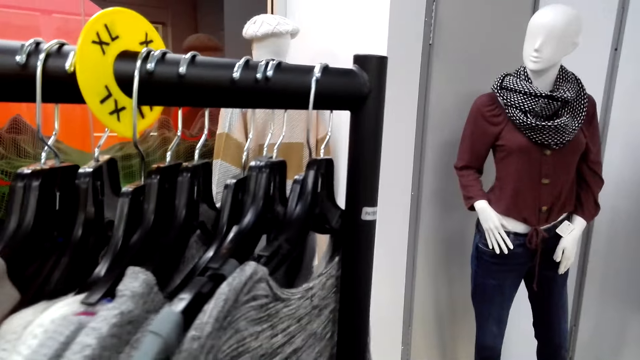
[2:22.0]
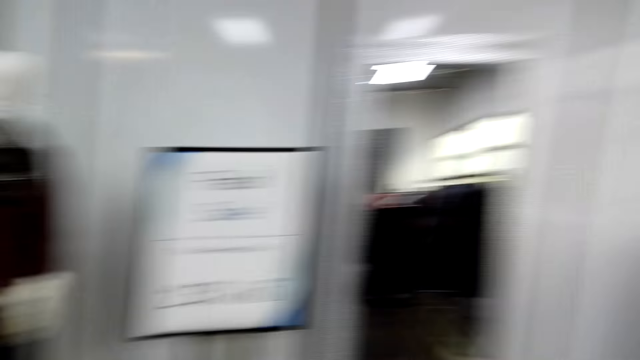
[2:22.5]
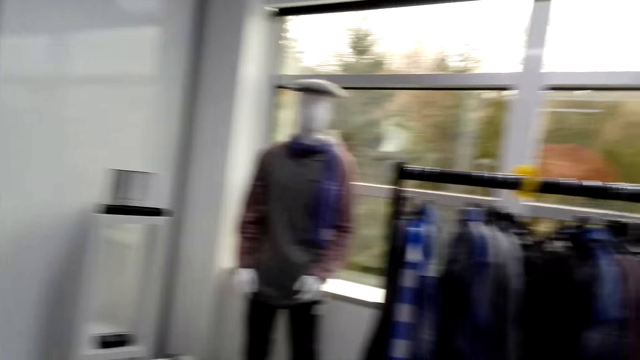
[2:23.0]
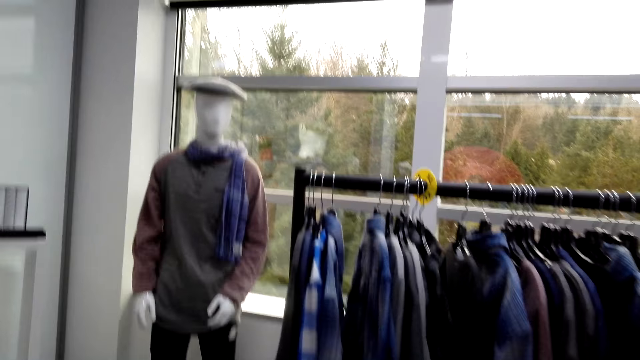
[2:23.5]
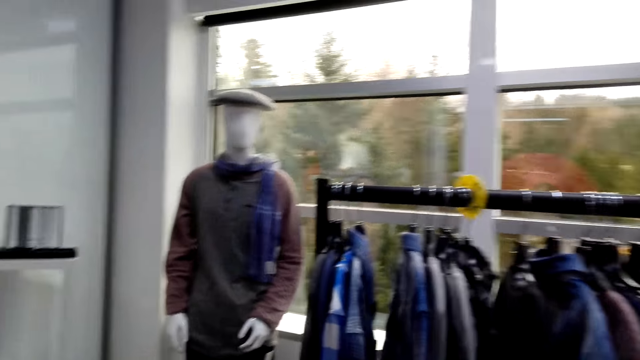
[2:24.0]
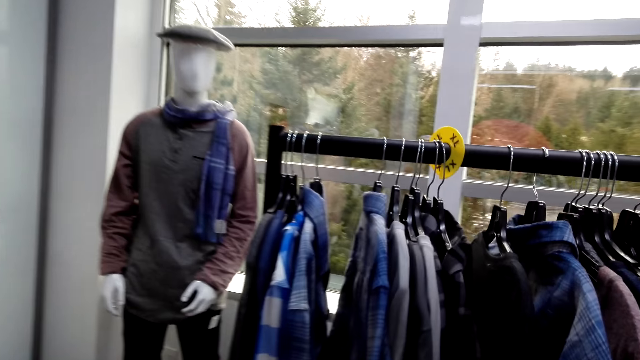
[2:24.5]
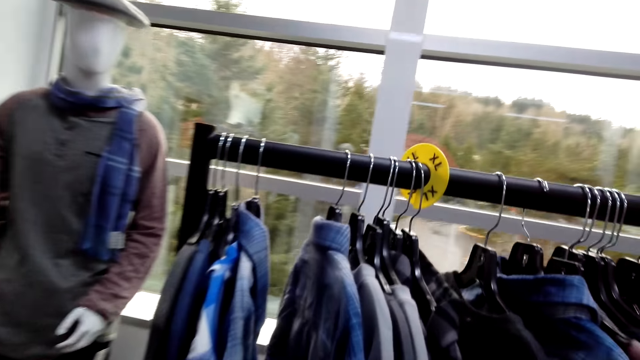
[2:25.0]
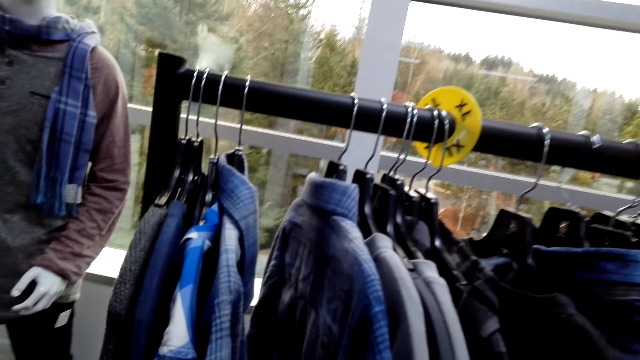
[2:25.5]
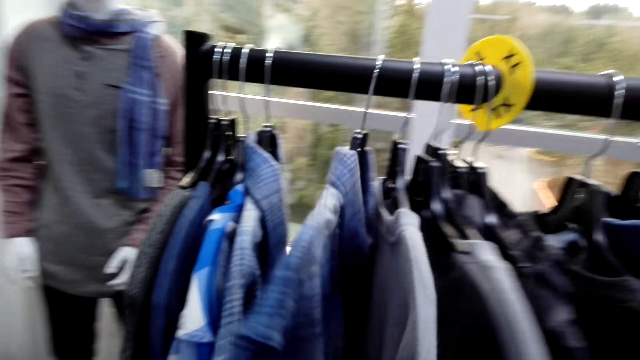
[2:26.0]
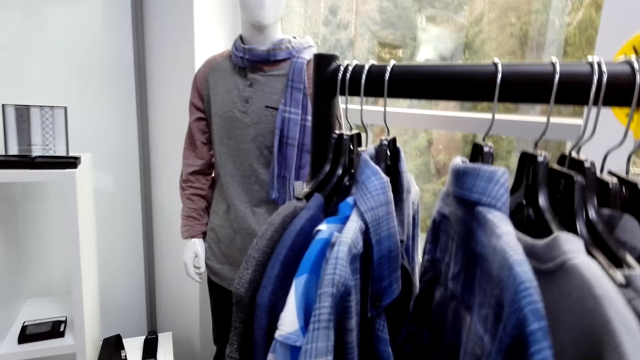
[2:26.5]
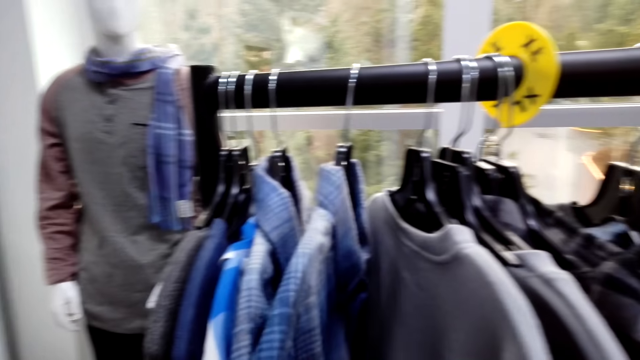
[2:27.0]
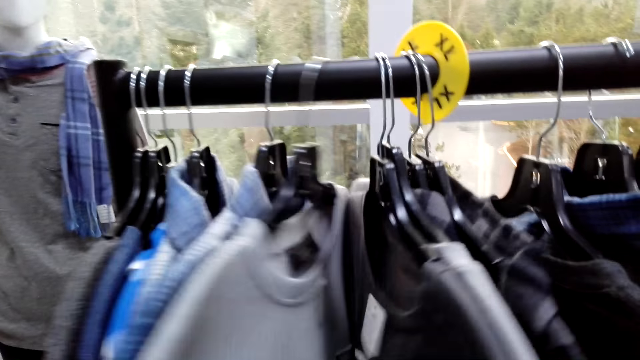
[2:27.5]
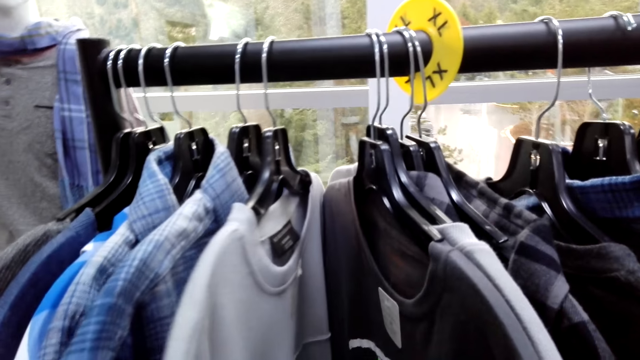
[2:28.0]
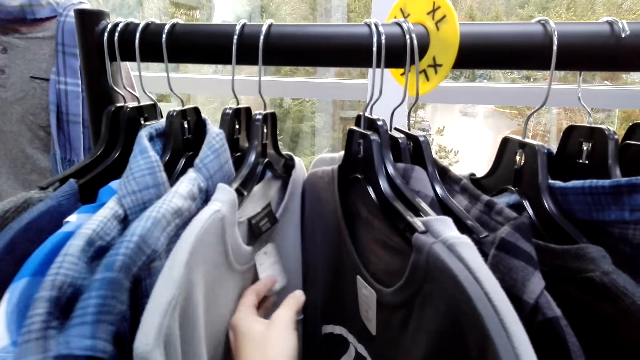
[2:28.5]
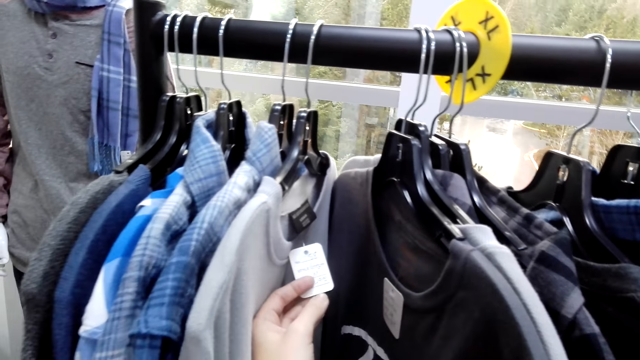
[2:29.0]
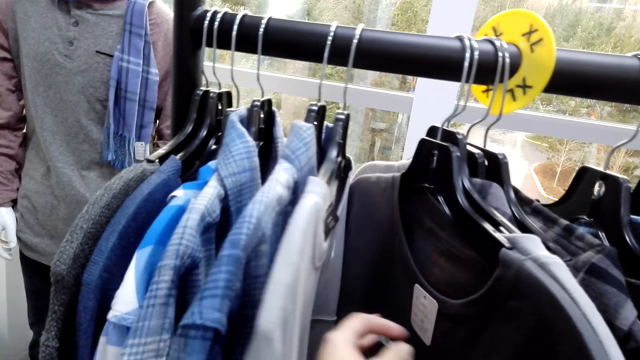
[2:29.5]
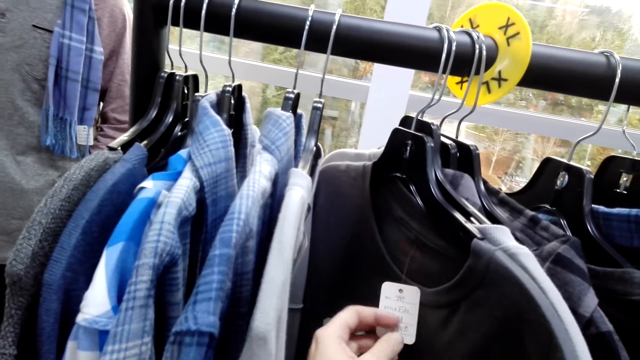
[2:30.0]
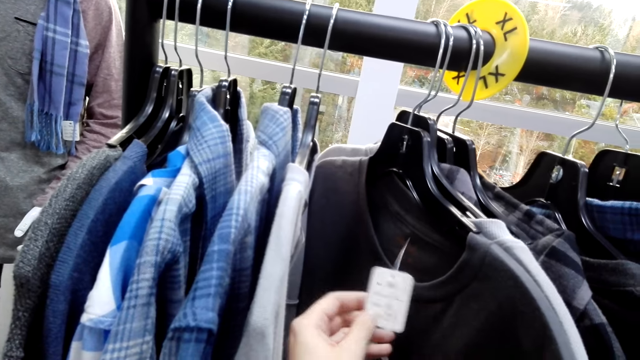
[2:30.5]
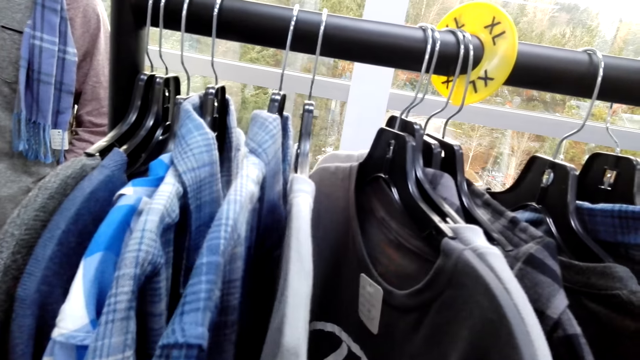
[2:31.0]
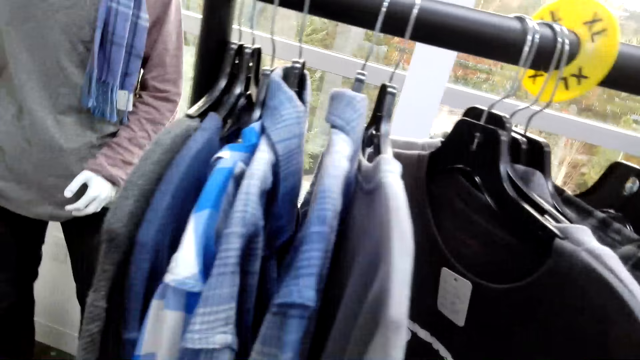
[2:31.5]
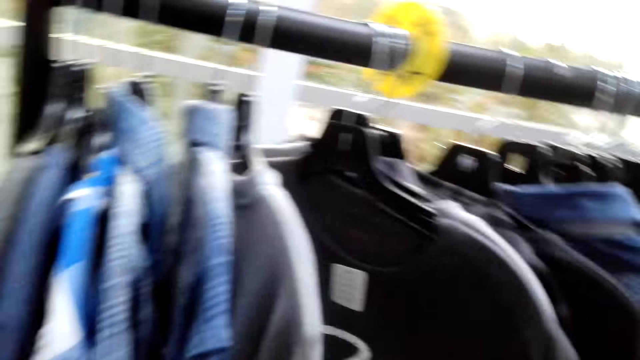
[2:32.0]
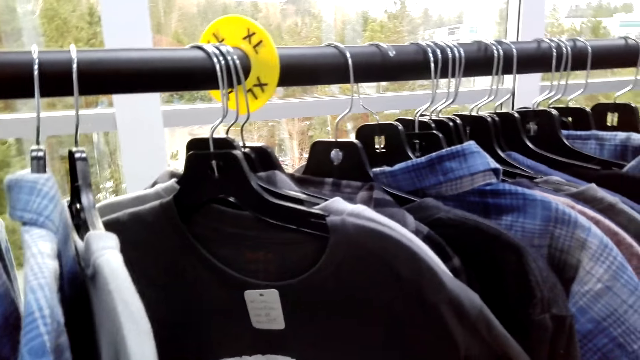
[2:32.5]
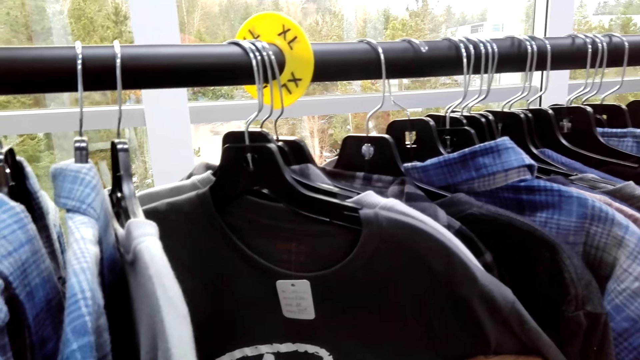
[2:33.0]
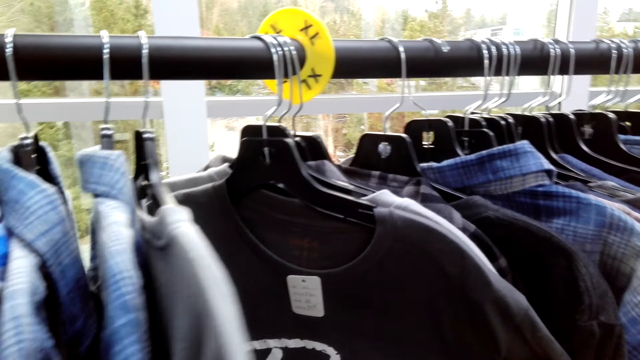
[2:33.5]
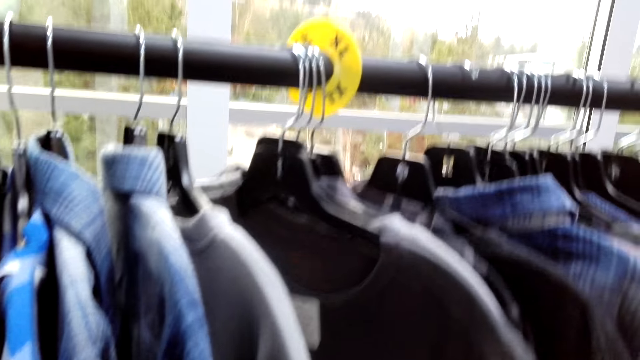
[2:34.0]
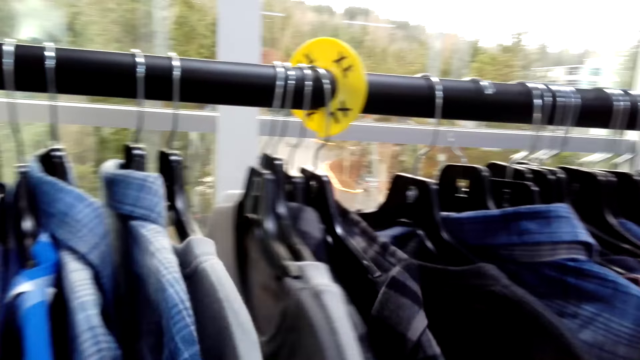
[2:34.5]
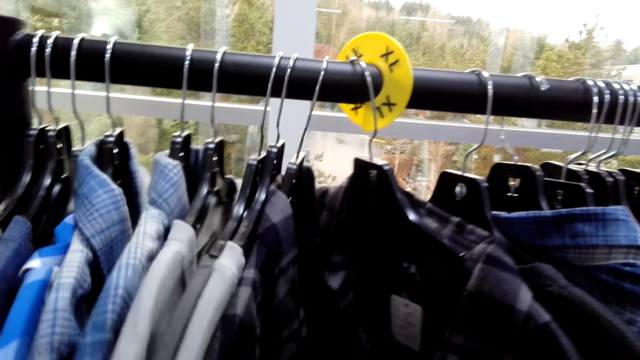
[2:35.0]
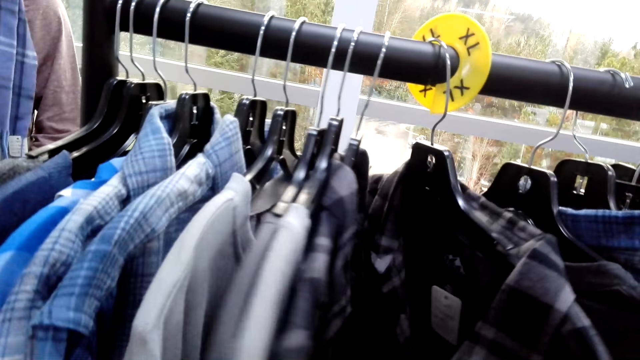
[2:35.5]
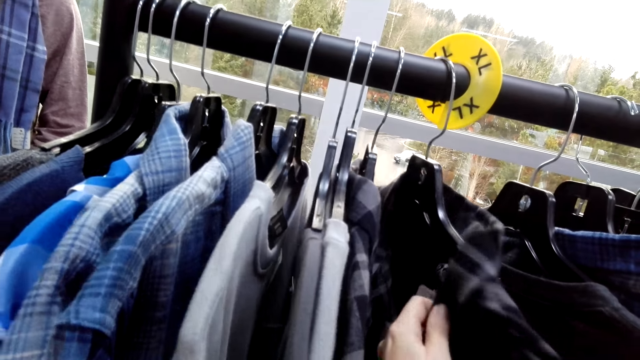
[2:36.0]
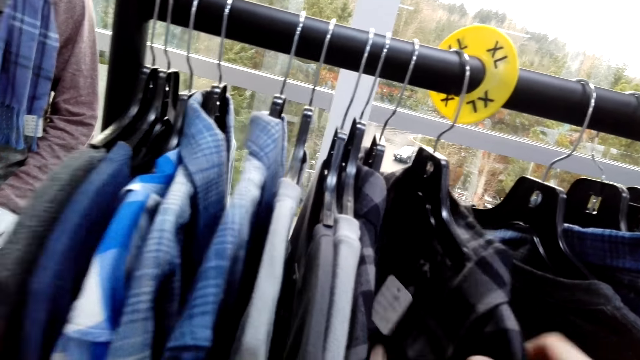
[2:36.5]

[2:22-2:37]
The camera wearer moves around. They turn around the tops. They walk towards the shirts. They touch the cloths. They push the shirts aside while checking the price tag. They touch the cloth tag. They touch the cloth tag again. They look around.

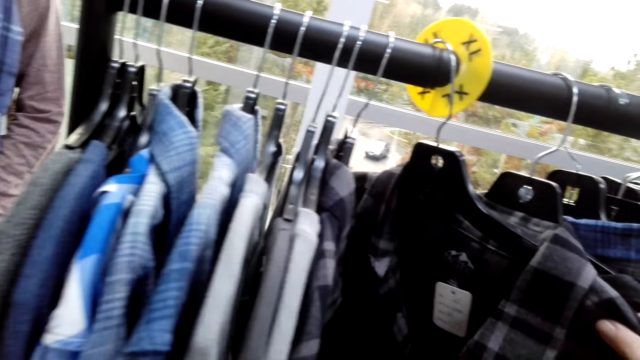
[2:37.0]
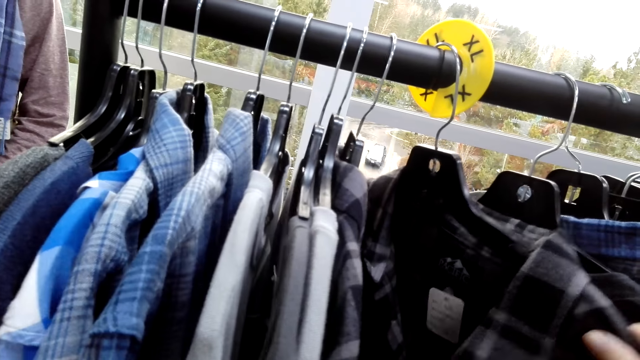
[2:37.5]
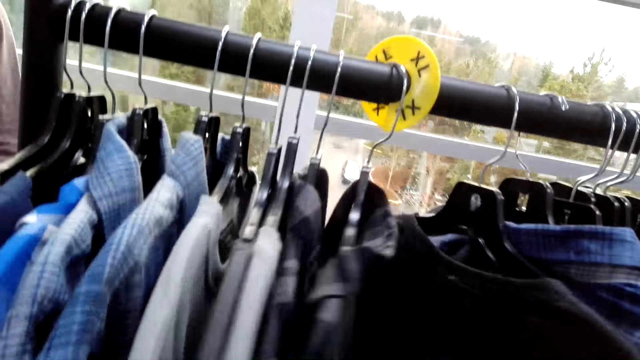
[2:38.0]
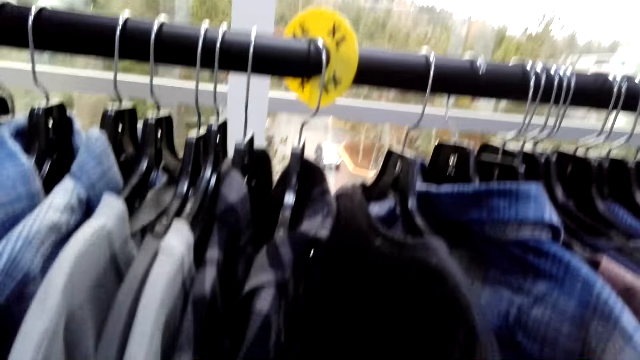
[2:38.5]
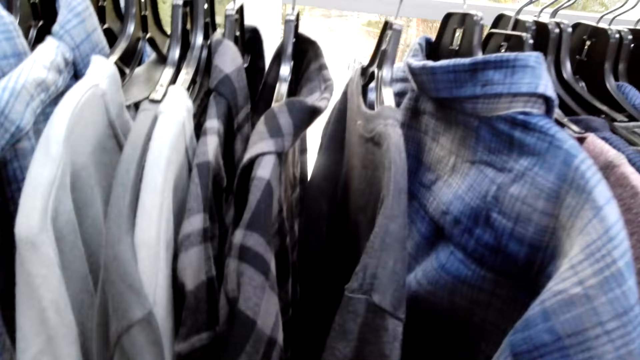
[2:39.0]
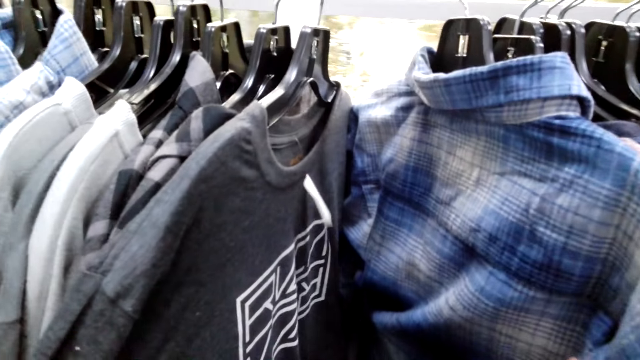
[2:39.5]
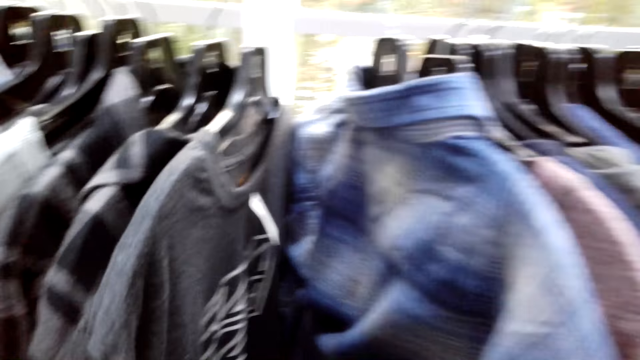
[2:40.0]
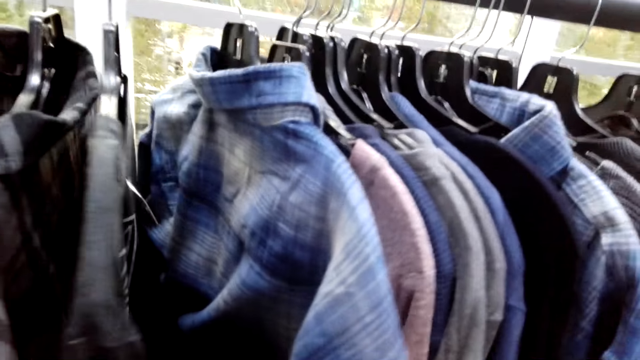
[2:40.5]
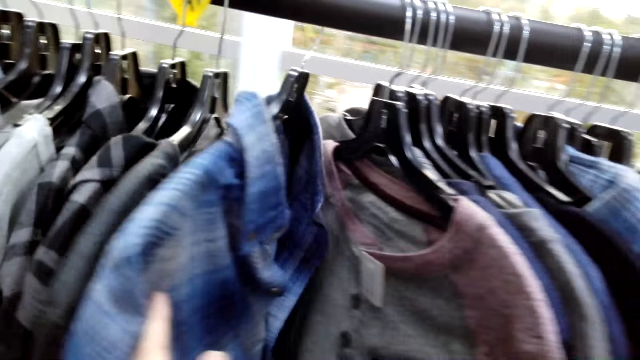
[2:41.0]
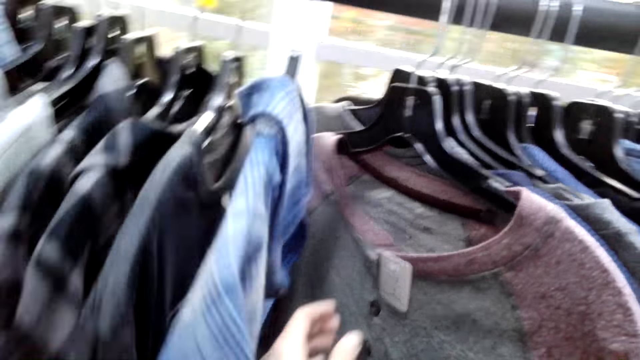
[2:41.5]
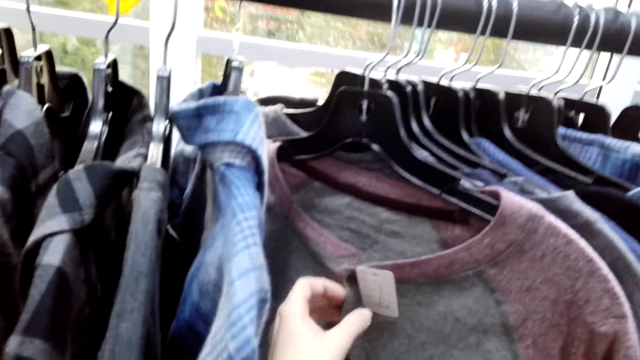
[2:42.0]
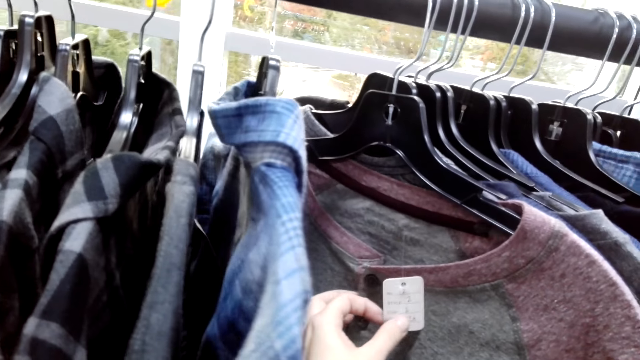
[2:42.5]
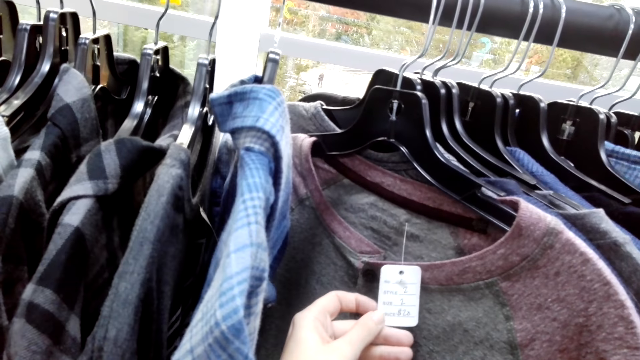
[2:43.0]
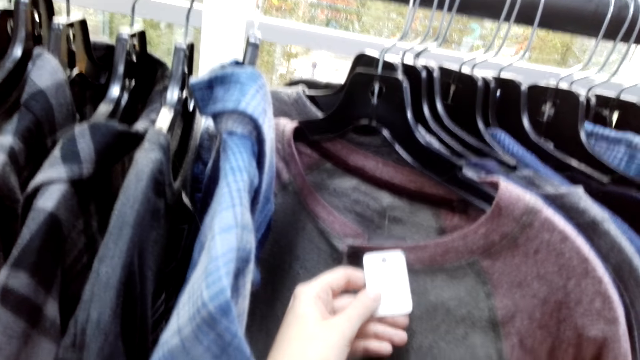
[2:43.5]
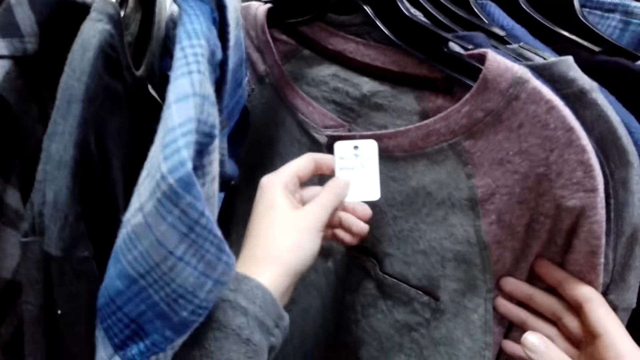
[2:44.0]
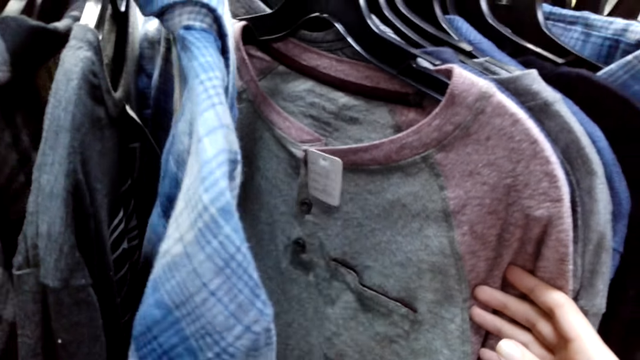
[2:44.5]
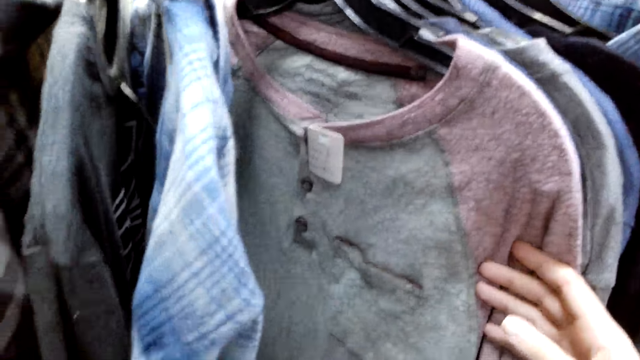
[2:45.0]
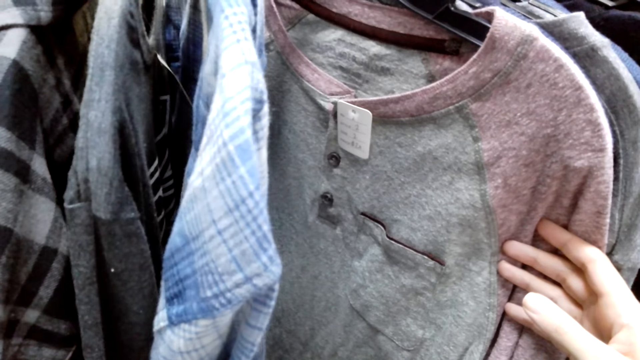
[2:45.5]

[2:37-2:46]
The camera wearer touches the cloth tag.
